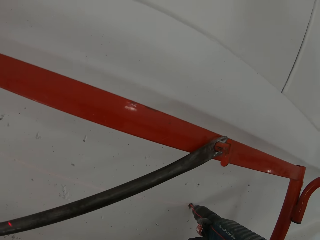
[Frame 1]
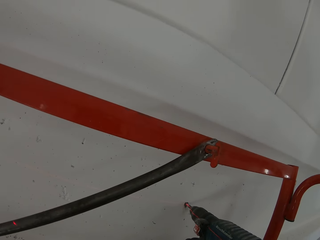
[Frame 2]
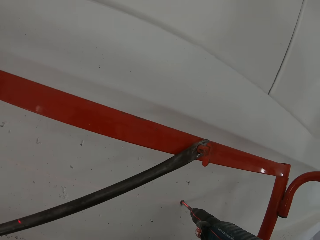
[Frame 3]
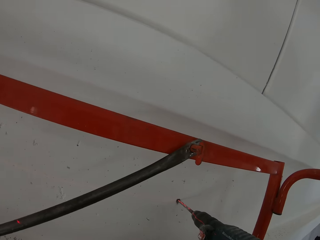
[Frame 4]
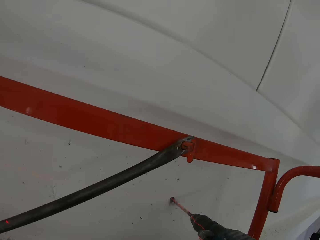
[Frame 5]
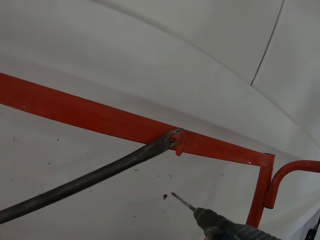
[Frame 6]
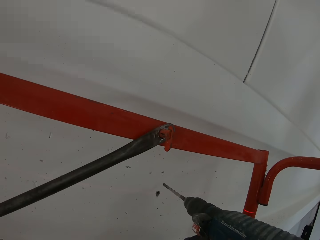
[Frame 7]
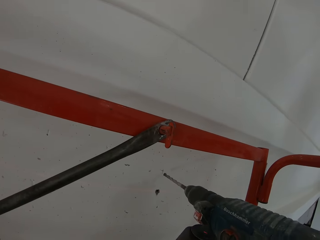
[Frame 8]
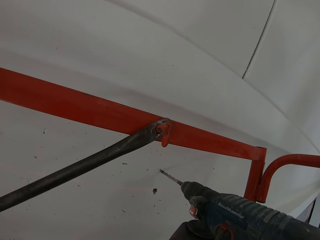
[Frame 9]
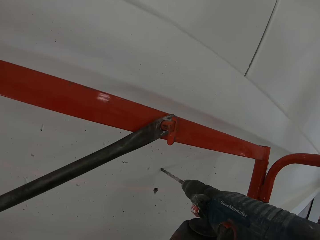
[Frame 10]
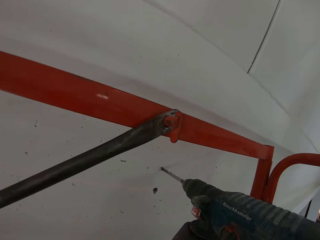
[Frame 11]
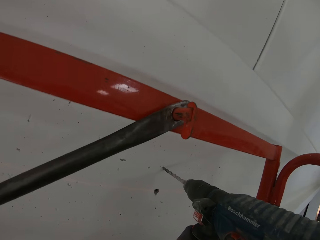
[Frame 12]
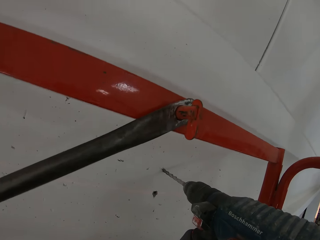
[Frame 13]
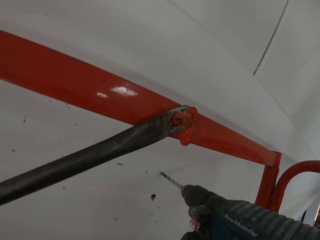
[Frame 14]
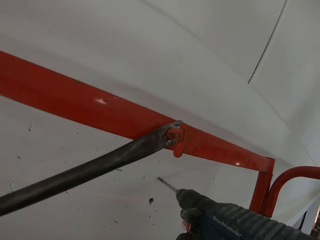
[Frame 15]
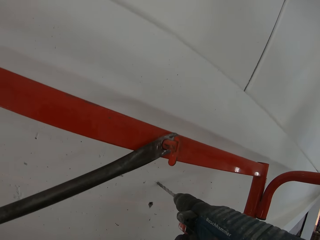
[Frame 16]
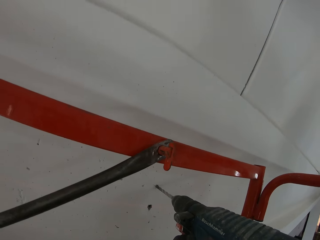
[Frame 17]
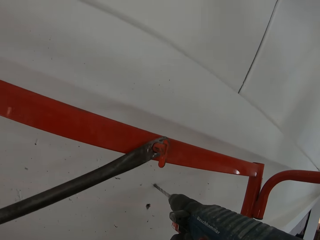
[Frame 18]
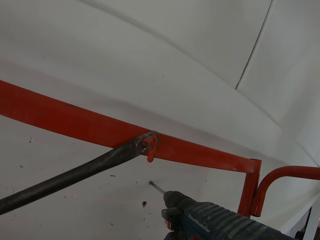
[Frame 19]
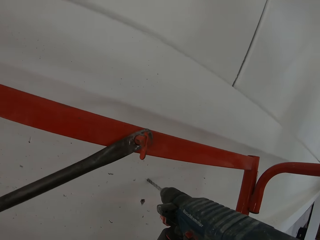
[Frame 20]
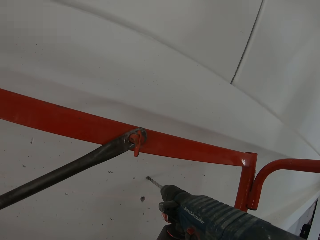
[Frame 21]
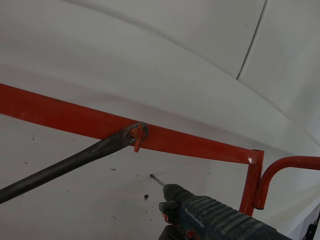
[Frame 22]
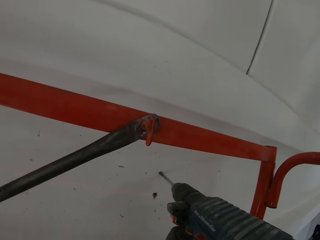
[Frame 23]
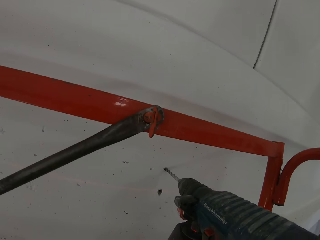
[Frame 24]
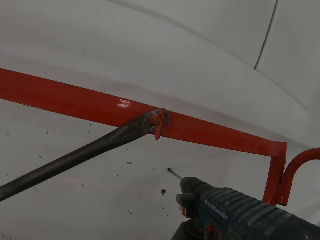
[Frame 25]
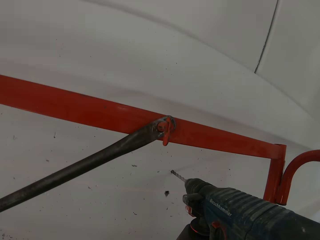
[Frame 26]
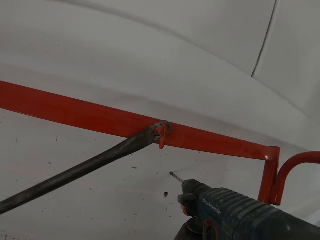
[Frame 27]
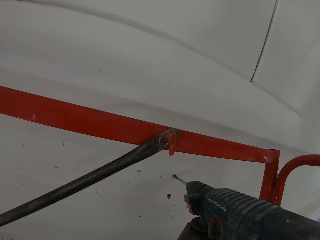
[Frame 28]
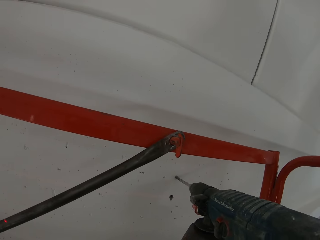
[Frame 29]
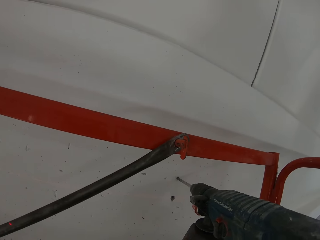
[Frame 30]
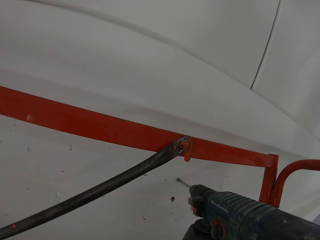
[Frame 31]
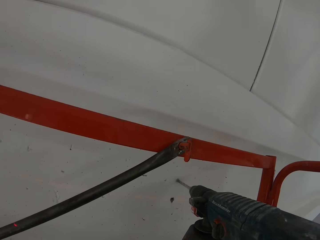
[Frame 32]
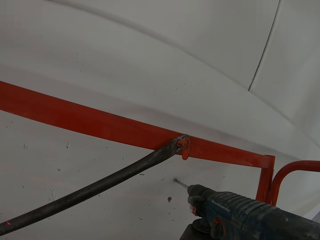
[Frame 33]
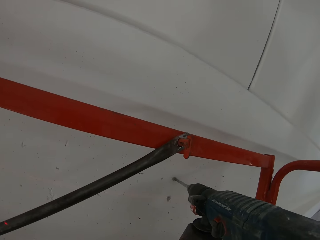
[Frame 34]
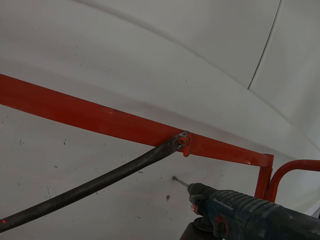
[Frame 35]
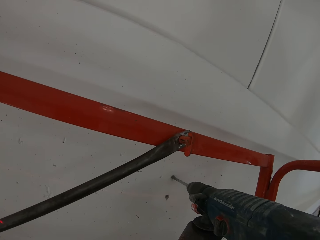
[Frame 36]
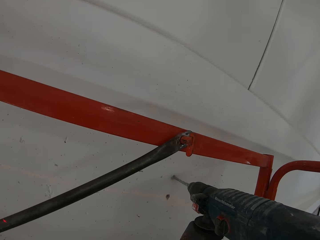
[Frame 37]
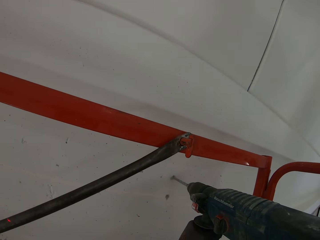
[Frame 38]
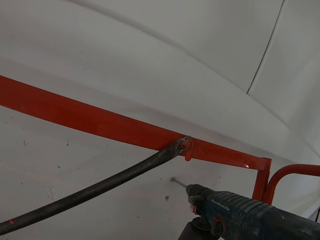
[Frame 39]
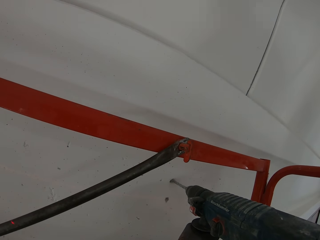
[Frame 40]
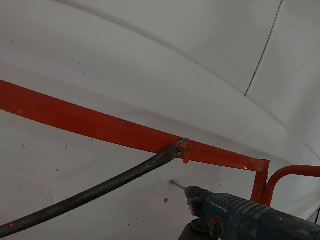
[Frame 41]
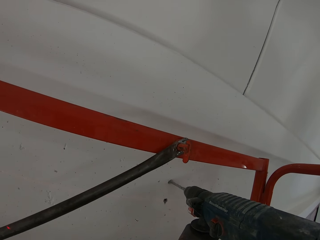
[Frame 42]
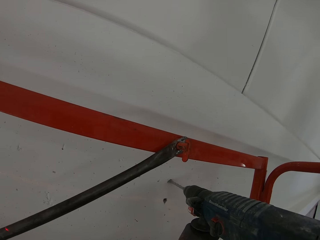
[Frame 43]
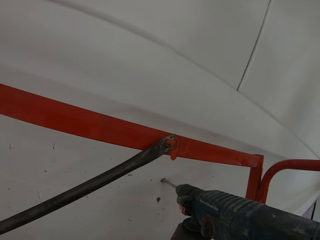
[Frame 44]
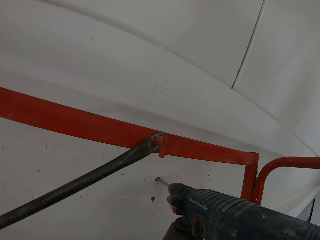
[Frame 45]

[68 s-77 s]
The camera wearer removes the drill from the wall. They drill the wall.

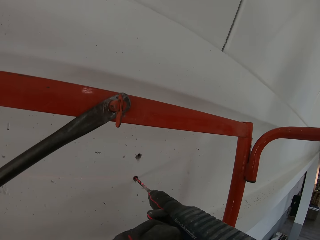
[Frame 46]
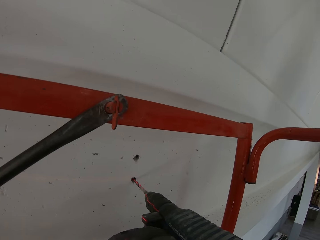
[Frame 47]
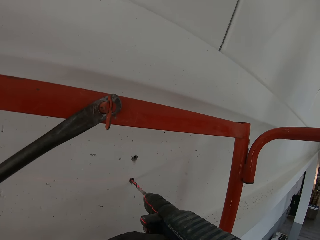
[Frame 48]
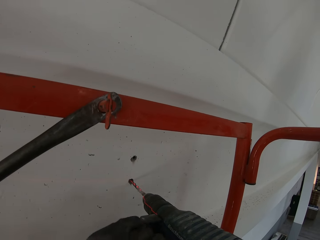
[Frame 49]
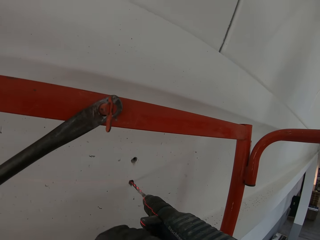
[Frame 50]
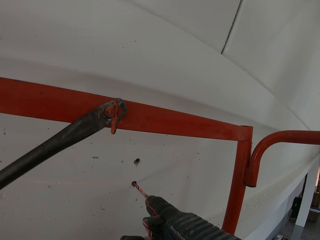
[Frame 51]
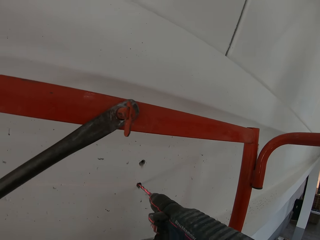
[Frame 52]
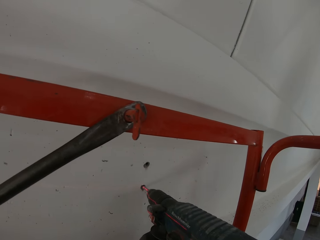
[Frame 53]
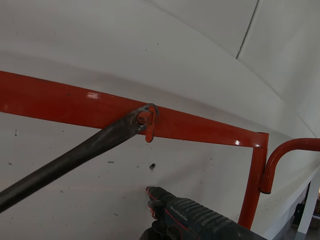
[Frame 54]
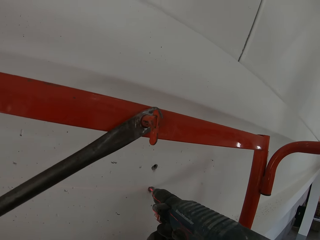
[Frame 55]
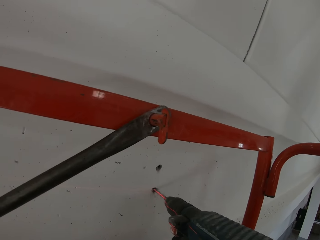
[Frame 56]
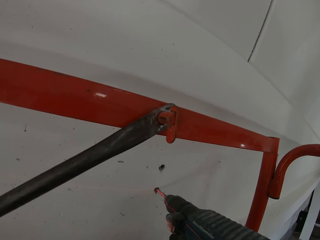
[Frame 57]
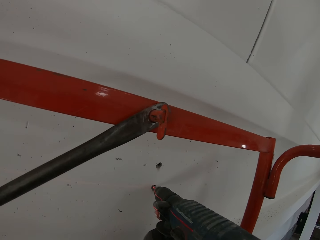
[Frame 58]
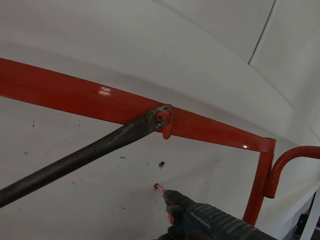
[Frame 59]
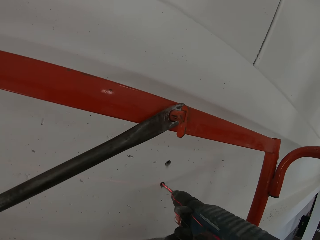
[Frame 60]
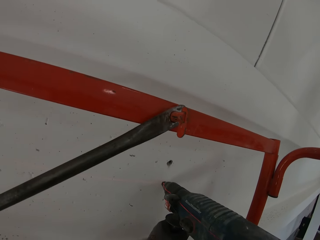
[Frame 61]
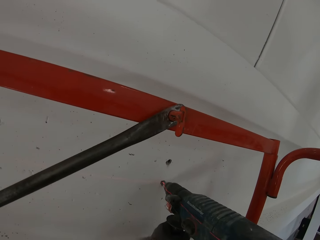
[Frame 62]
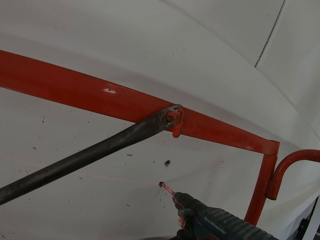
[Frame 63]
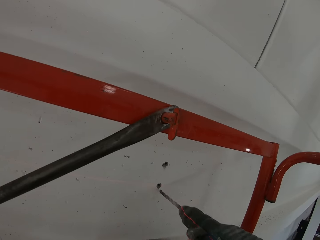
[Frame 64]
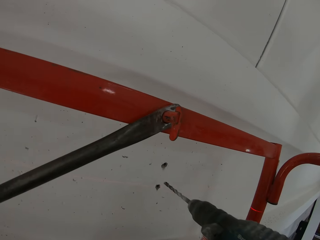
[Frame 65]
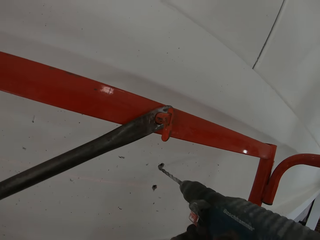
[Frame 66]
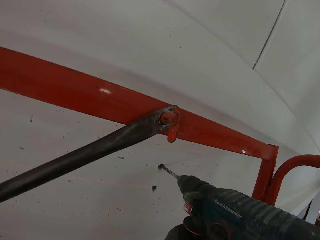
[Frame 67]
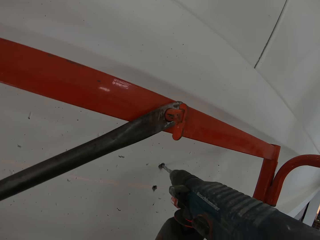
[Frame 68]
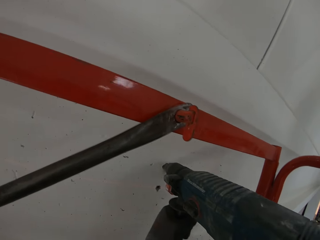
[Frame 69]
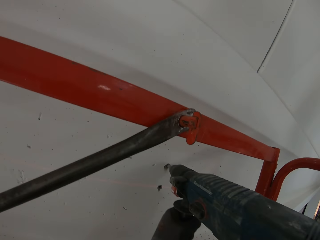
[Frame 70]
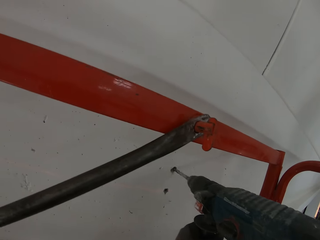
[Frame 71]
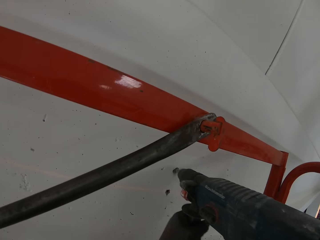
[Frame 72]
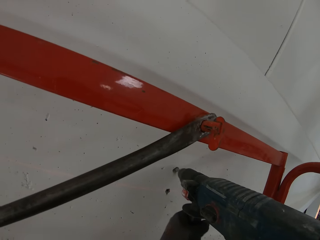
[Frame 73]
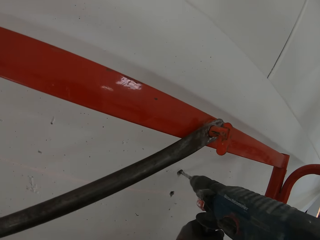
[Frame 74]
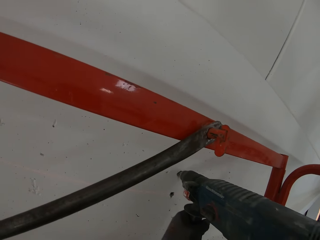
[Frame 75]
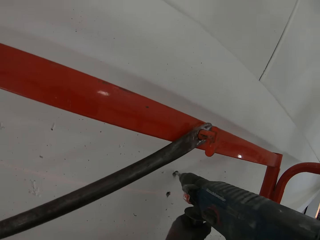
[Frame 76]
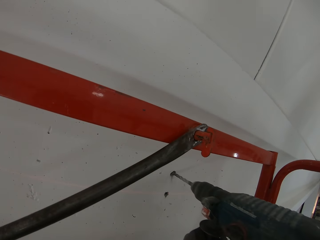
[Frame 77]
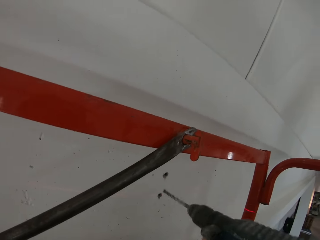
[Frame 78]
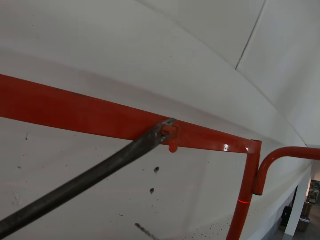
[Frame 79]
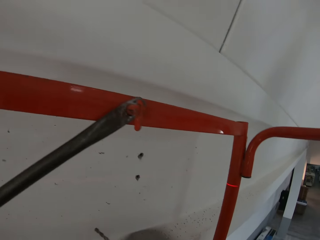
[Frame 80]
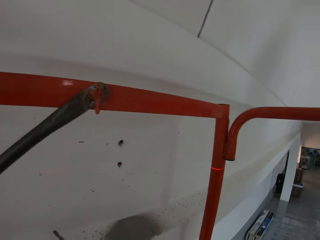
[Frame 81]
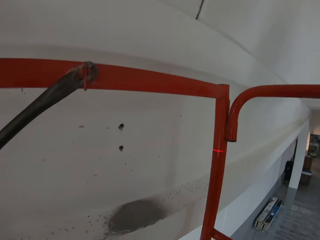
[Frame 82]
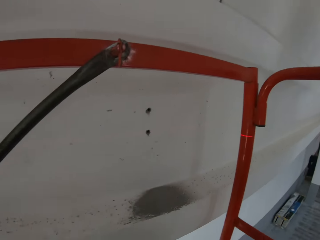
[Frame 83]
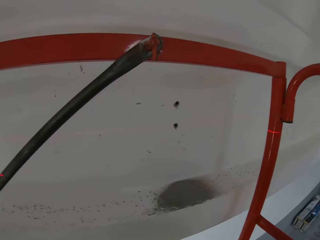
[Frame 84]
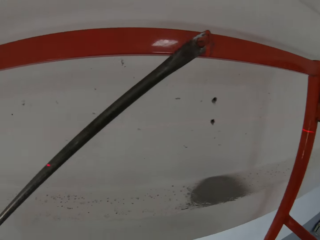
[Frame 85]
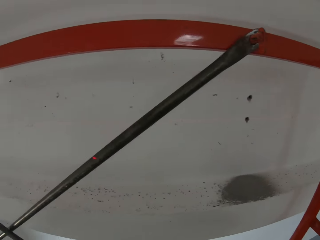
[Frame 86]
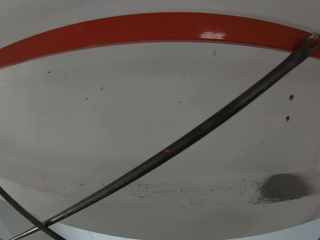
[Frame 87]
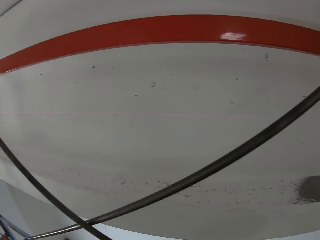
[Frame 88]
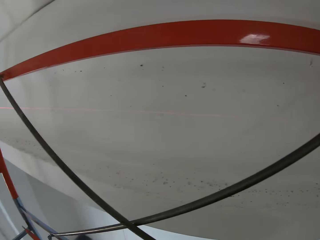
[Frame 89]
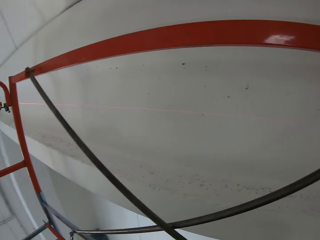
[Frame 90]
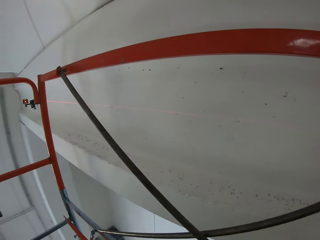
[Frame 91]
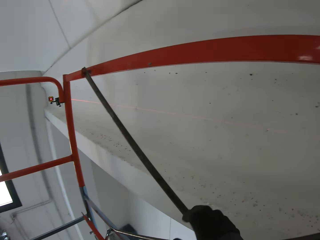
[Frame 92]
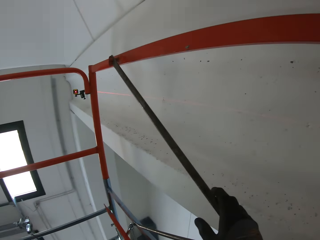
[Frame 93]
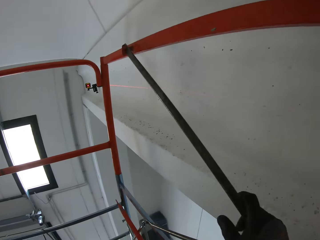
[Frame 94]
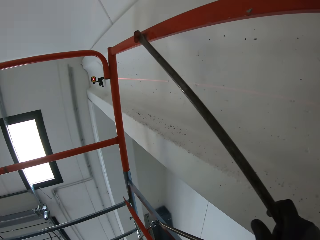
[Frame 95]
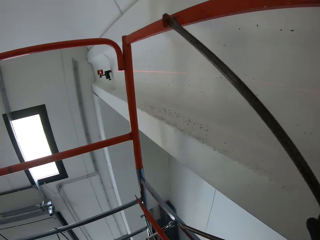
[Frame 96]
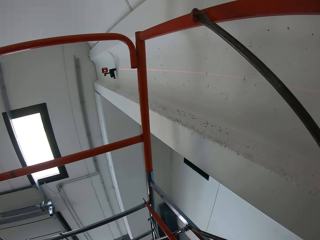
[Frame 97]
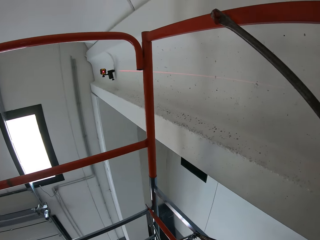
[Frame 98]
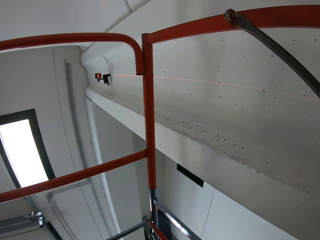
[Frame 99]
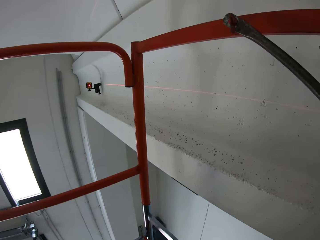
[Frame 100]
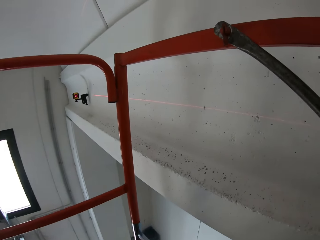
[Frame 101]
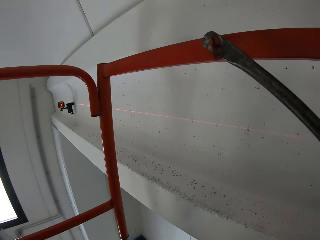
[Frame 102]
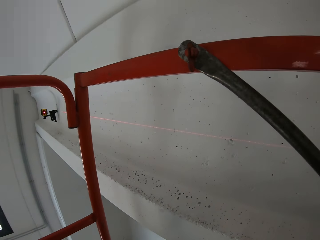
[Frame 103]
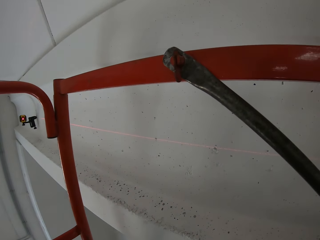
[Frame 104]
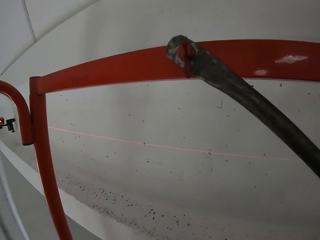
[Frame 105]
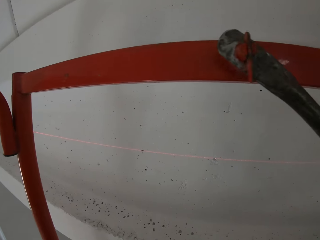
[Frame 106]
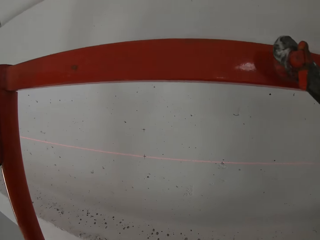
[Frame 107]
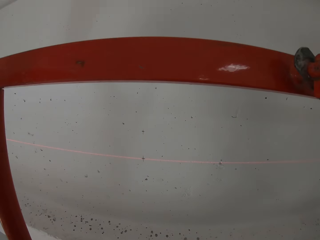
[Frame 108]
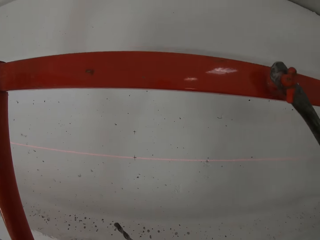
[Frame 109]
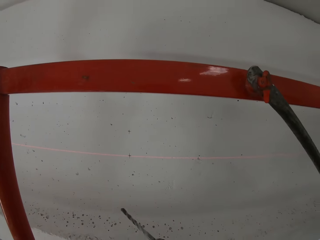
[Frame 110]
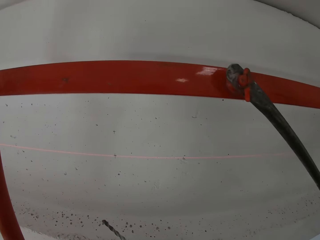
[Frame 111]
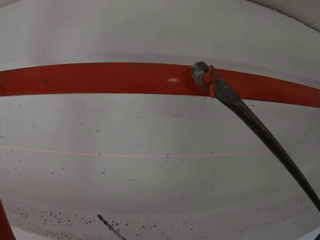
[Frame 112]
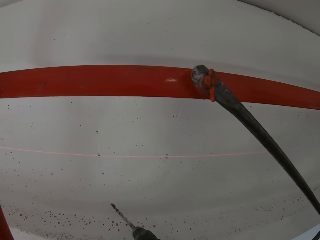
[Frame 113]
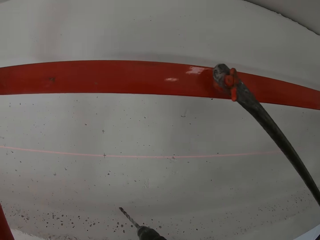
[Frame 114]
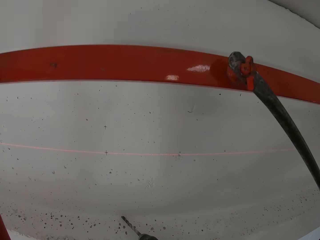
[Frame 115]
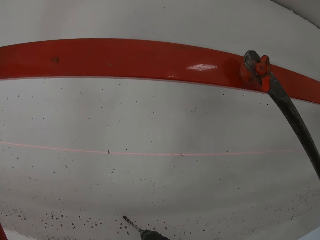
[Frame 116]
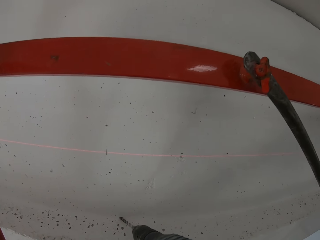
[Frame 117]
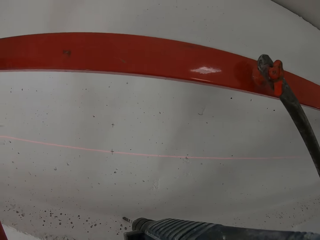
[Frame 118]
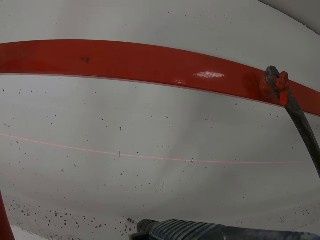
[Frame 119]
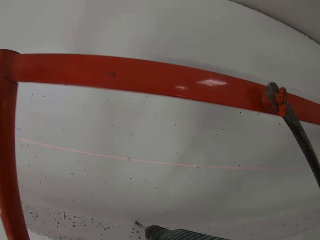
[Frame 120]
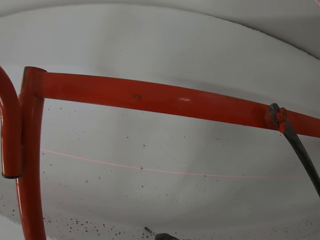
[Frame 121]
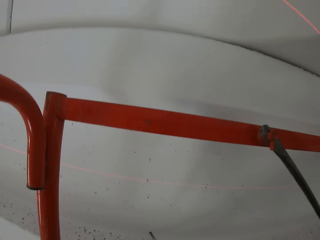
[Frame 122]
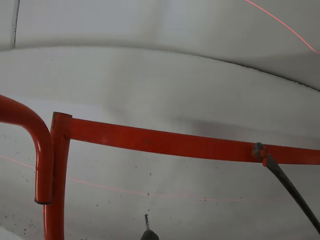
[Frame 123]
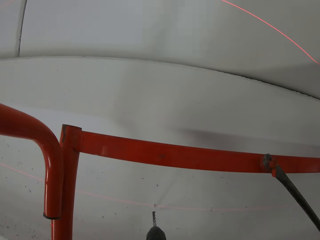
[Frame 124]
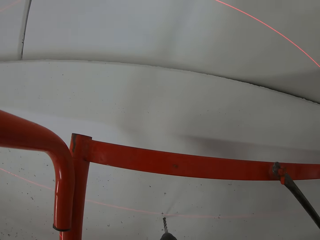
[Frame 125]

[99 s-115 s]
The camera wearer drills the wall.
